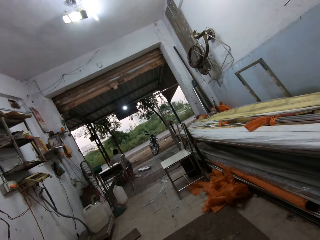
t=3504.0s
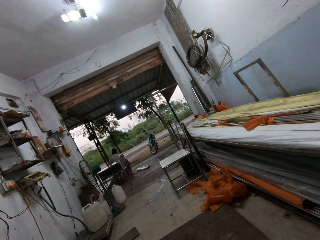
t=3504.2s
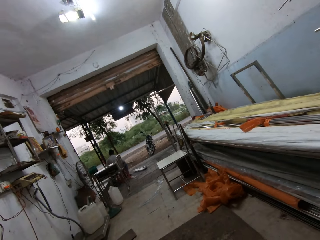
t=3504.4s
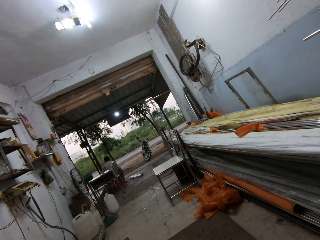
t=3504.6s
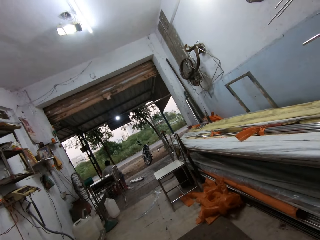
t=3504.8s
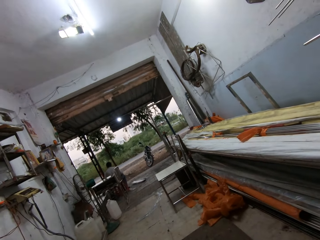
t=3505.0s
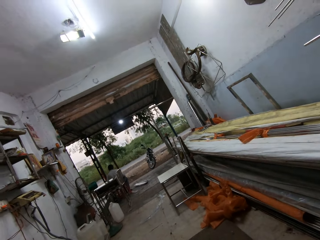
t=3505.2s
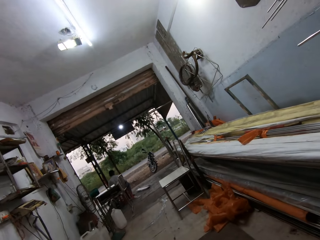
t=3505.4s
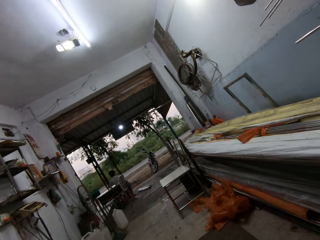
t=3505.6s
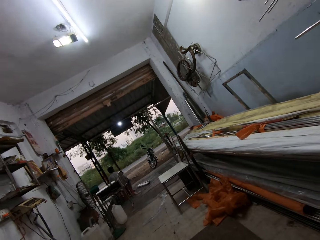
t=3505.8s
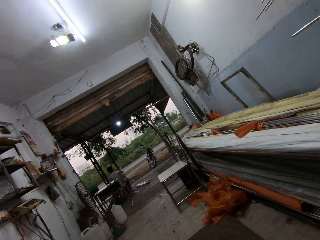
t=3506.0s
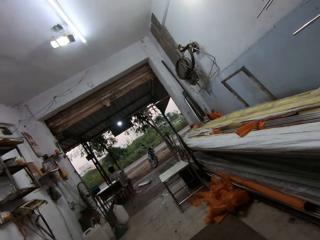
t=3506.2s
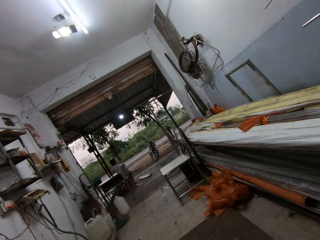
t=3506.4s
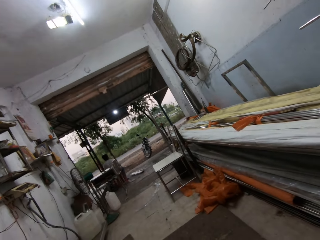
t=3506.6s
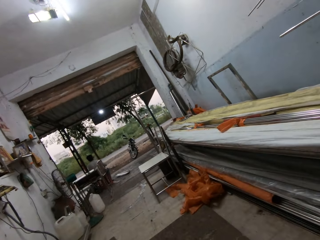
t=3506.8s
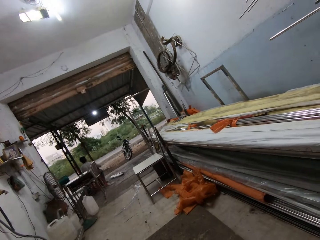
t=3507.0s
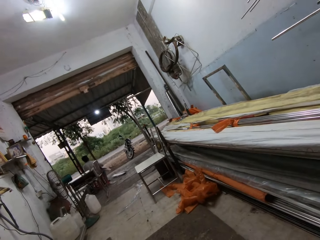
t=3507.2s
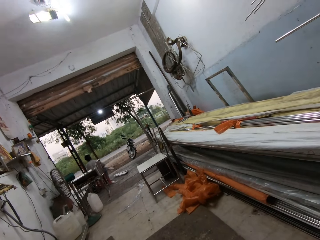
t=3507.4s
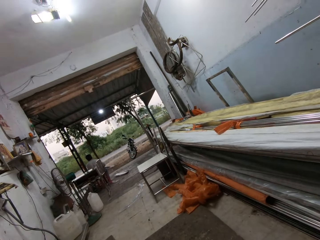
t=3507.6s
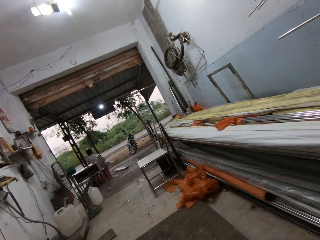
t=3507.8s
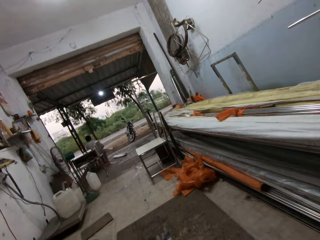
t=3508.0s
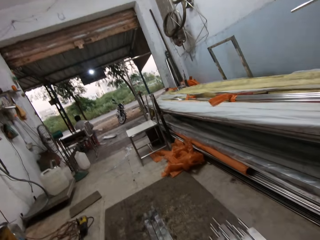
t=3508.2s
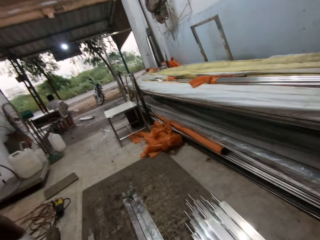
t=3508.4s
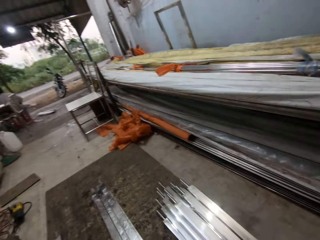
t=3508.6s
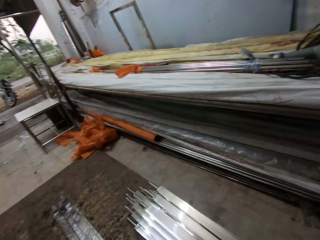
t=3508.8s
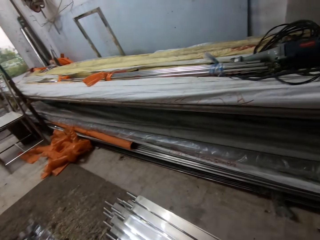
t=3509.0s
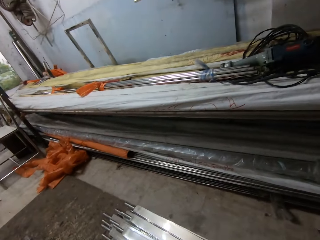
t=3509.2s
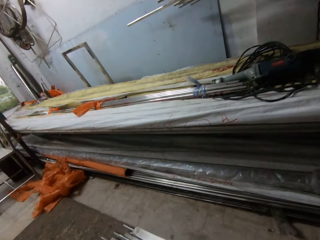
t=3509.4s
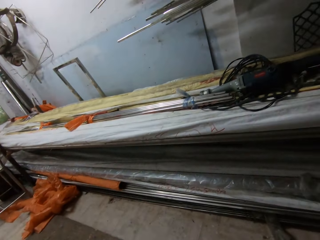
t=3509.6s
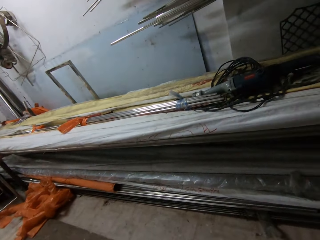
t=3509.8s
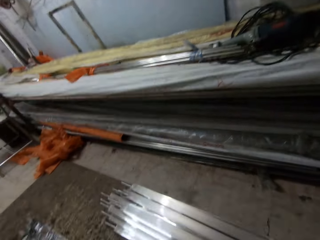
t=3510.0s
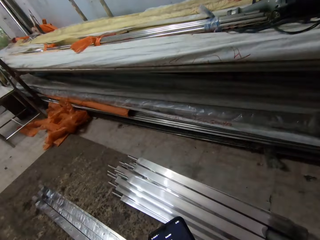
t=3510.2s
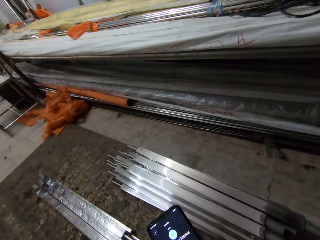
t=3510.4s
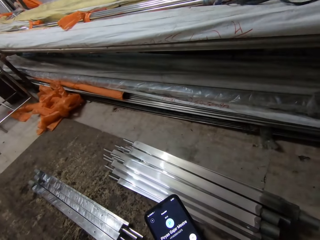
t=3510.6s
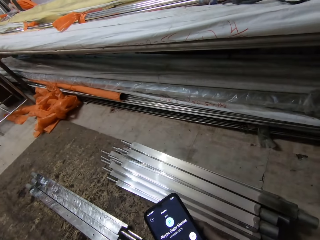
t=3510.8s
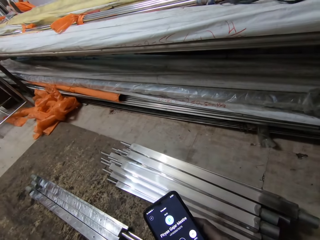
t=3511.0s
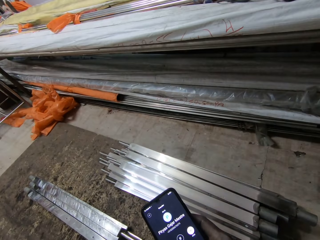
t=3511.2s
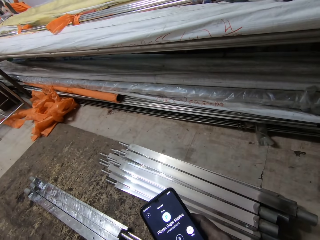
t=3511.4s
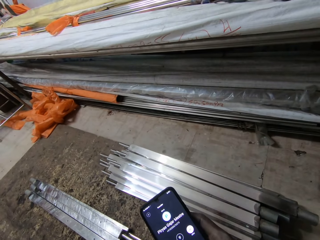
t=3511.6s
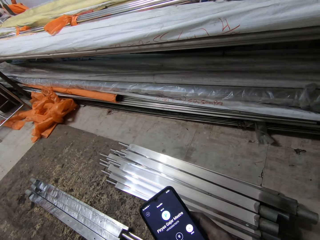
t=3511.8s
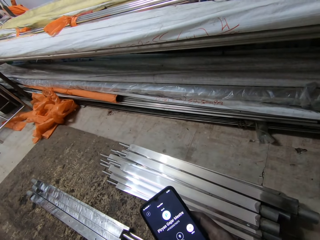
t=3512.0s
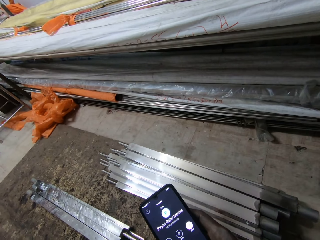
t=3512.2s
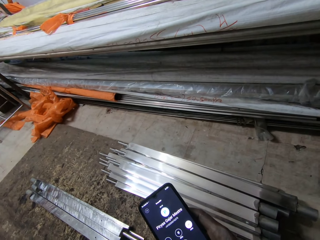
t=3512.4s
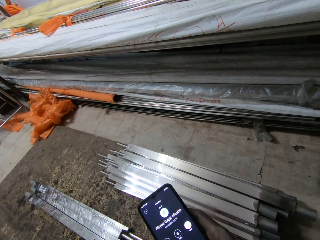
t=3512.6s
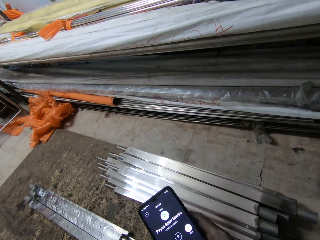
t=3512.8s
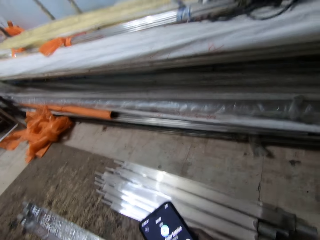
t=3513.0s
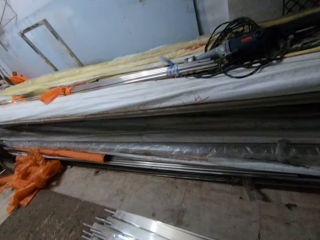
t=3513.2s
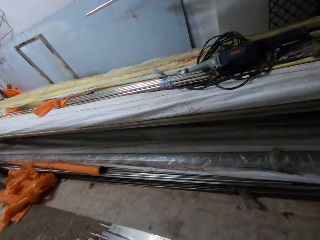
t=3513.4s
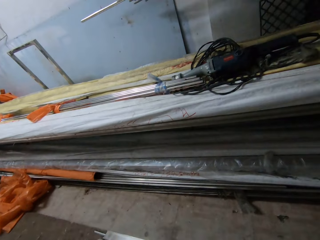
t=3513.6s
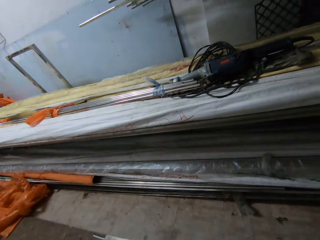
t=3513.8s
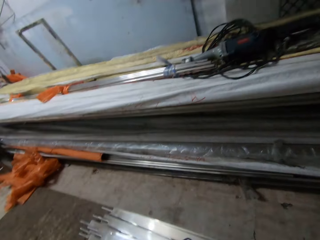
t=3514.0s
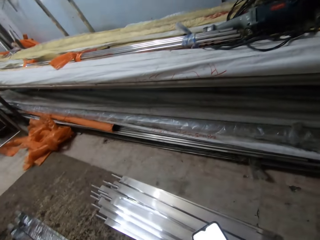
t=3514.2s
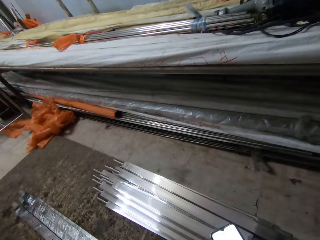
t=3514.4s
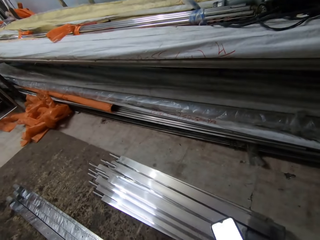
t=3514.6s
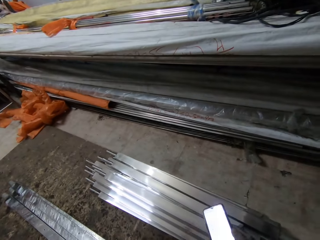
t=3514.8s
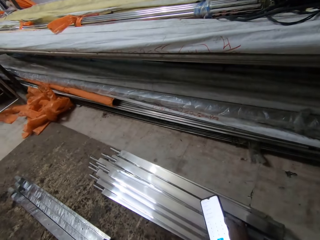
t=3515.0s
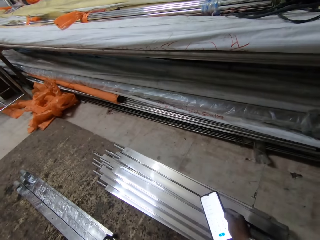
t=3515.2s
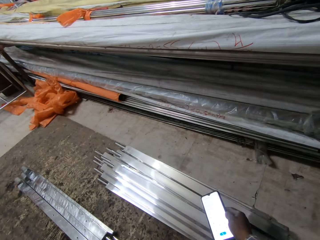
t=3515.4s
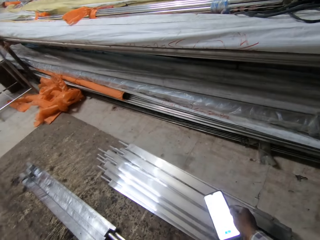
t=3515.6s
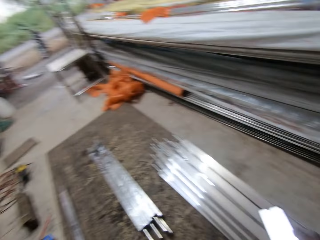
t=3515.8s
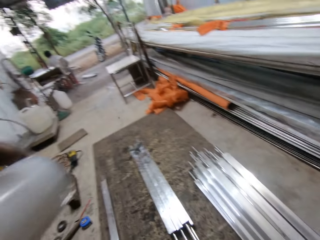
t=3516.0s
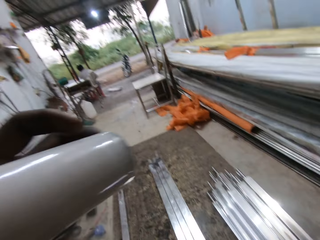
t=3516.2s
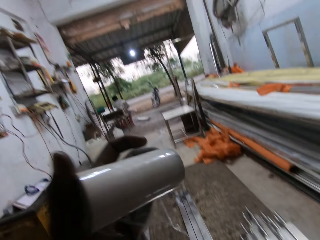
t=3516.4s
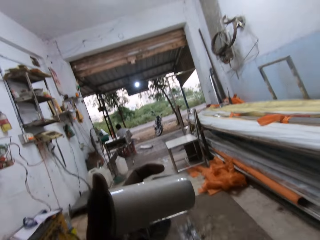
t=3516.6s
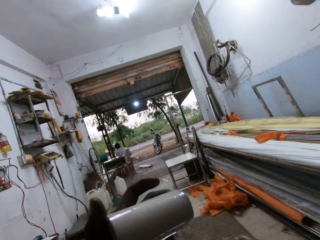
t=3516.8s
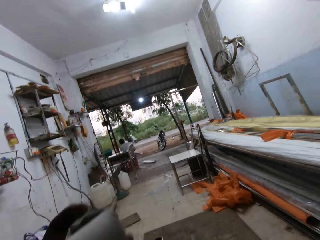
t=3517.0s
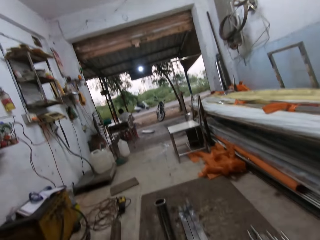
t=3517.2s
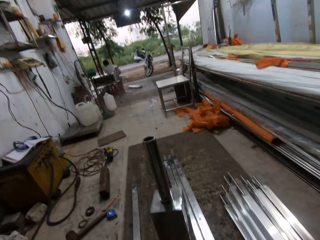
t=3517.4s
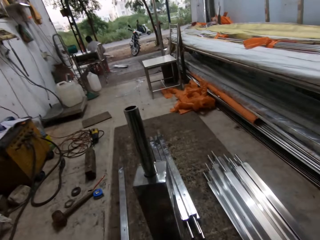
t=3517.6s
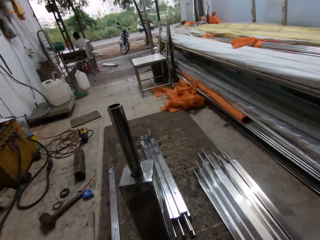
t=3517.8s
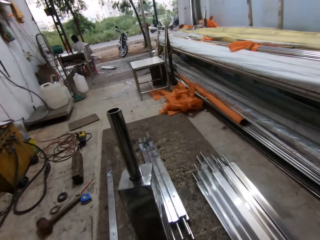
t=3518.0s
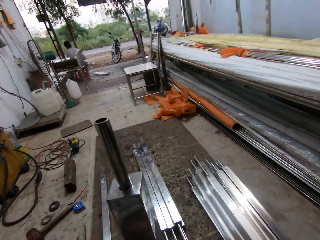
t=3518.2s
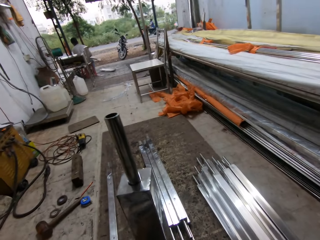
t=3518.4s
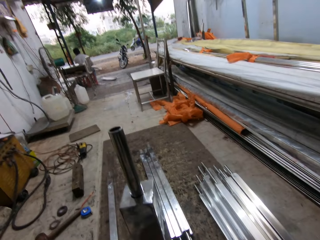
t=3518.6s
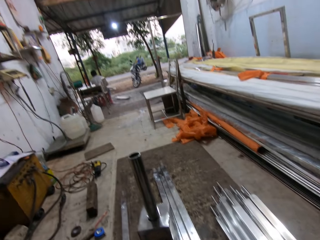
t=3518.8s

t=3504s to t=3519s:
The camera wearer speaks. He looks around. He operates the phone with his right hand. He looks at the phone. He drops the phone in his right hand on the metal rods on the ground. He raises the masking tape in his left hand.

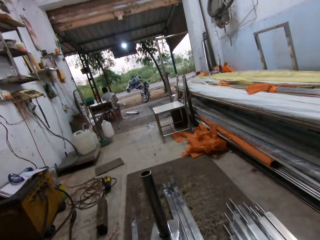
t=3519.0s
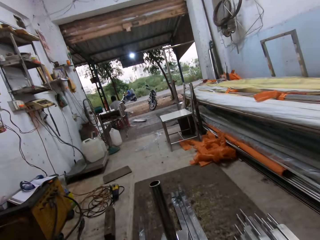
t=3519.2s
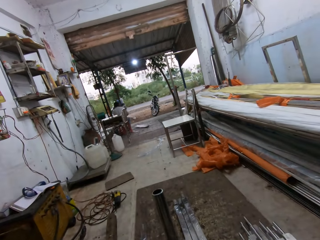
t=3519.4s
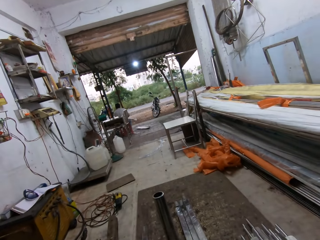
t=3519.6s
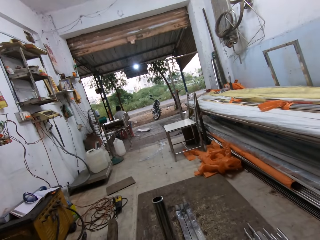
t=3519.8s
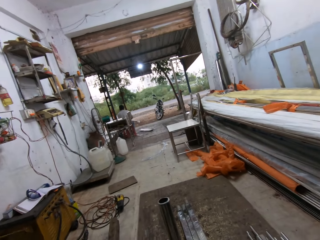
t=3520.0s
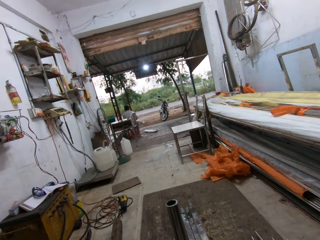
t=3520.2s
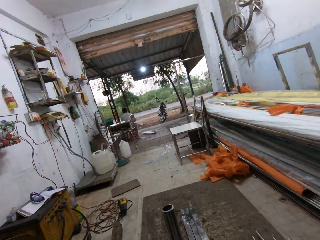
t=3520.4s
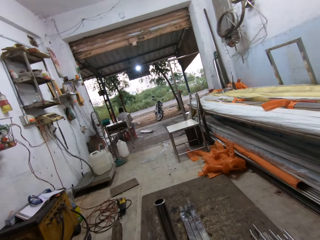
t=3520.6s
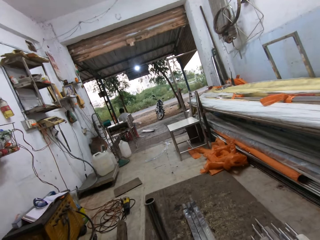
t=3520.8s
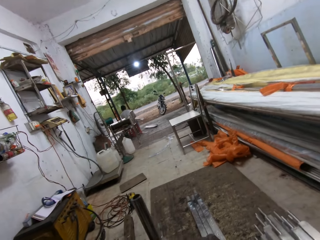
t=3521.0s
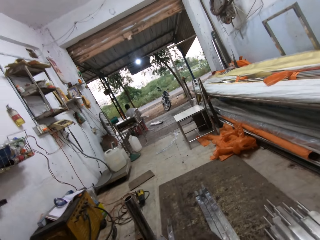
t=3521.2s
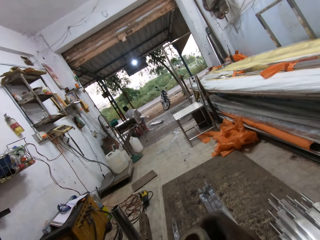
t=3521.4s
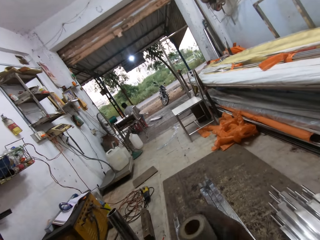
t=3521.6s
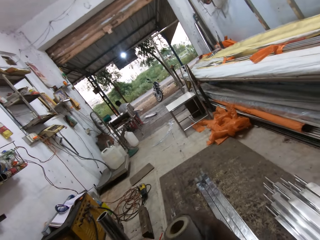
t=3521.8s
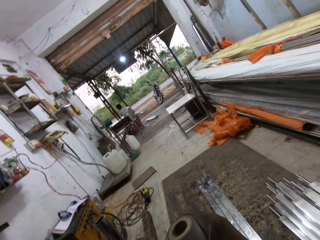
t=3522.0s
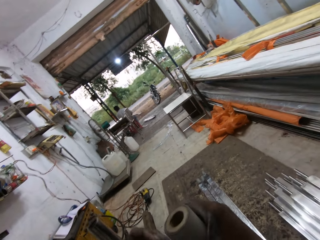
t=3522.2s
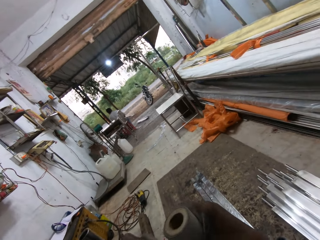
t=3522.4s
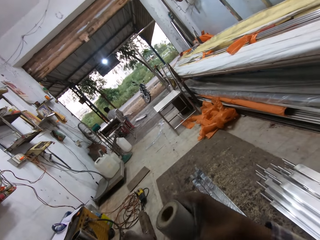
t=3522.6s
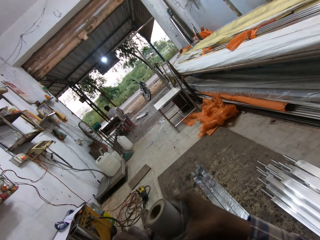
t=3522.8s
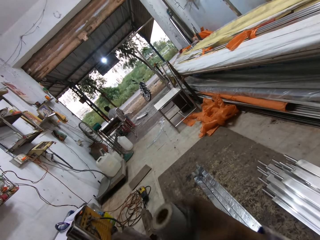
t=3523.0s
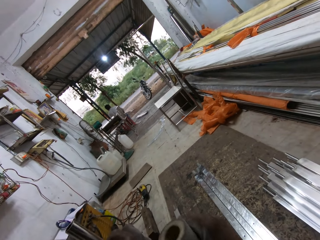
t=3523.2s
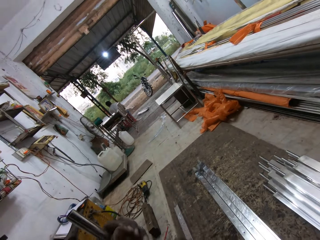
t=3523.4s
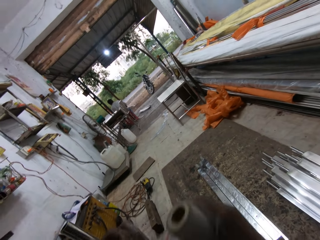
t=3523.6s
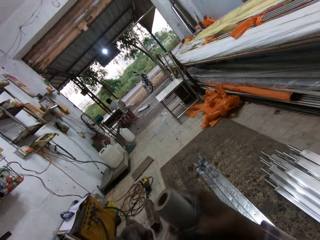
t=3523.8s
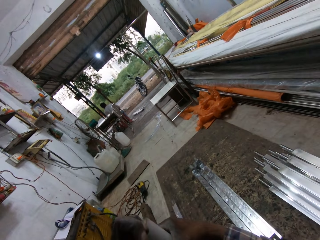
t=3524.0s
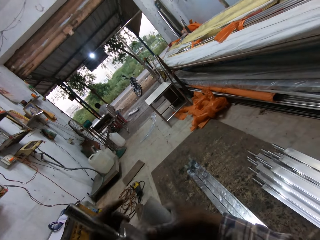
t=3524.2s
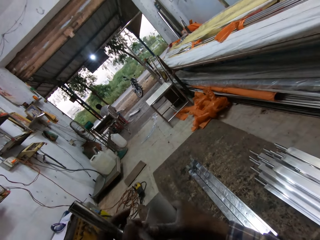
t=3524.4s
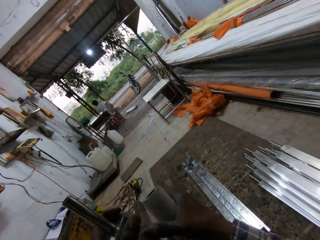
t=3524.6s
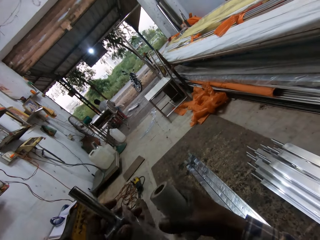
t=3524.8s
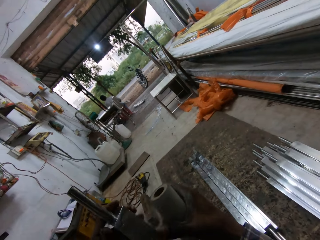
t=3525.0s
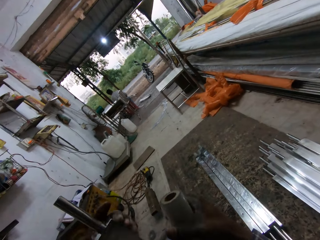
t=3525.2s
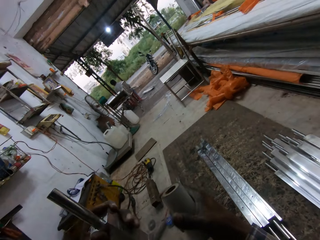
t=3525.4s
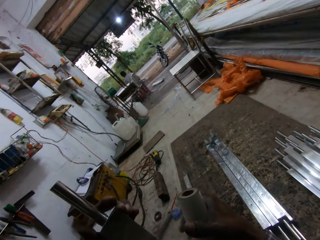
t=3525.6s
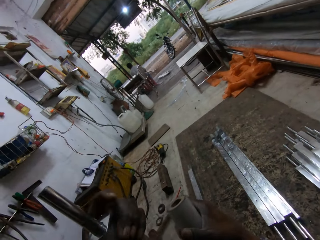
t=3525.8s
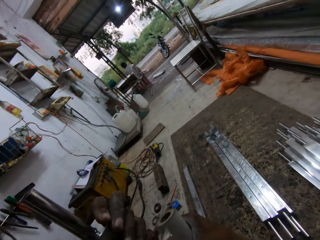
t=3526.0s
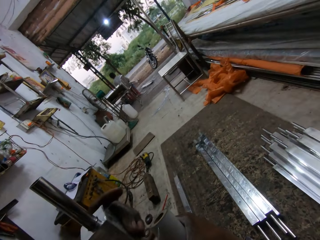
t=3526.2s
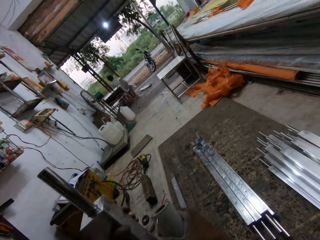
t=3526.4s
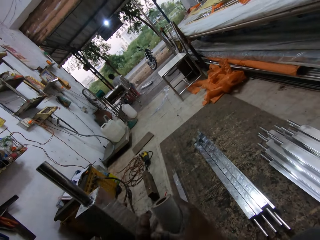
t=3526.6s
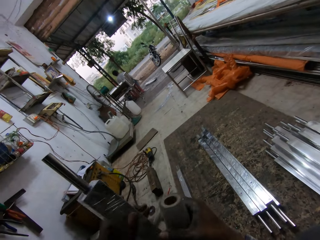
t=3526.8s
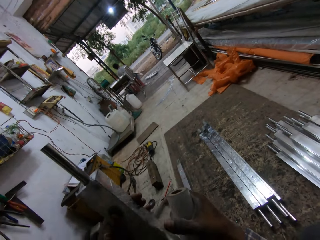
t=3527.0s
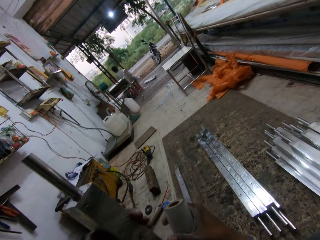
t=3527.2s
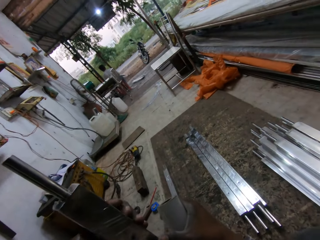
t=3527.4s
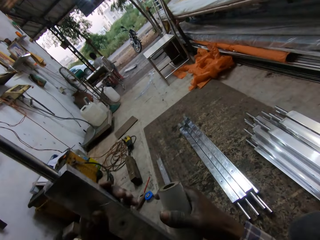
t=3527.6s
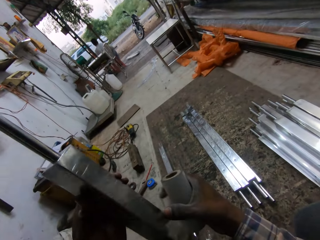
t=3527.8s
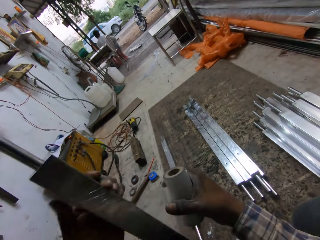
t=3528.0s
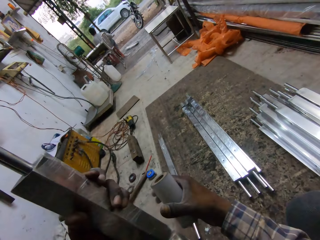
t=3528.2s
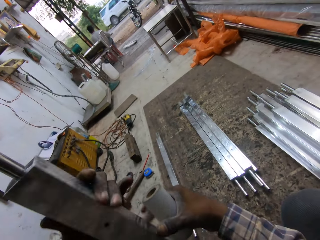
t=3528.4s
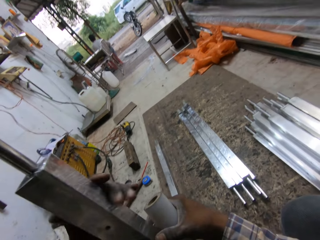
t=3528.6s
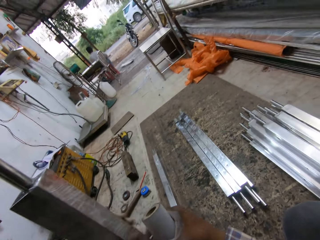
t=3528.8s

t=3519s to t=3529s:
The camera wearer rotates the metal rod on the ground with his left hand. He wraps the metal rod in his left hand with the masking tape in his right hand.
